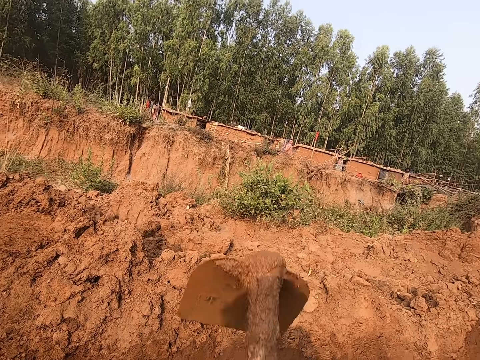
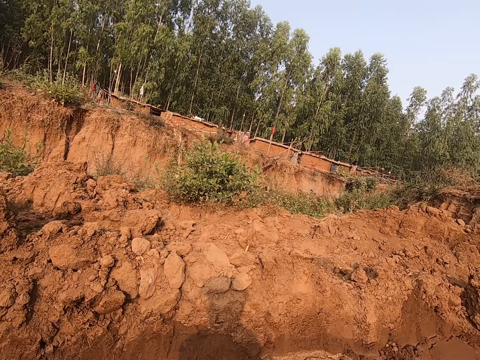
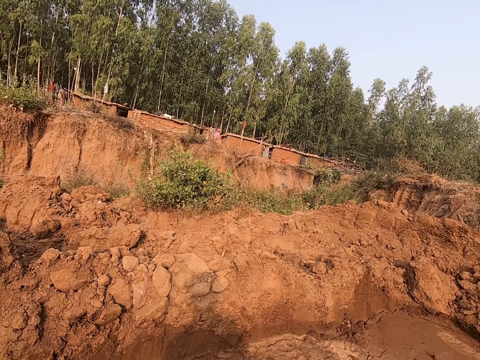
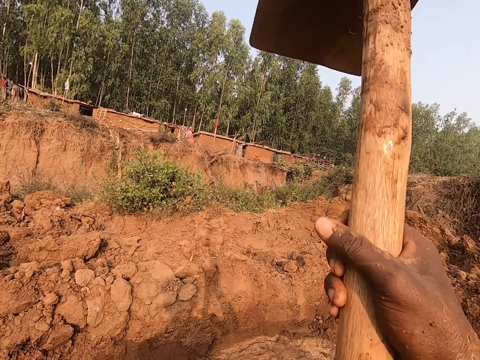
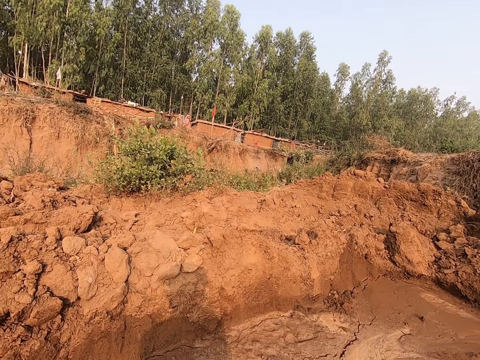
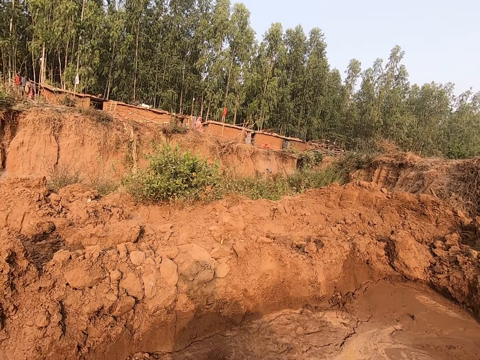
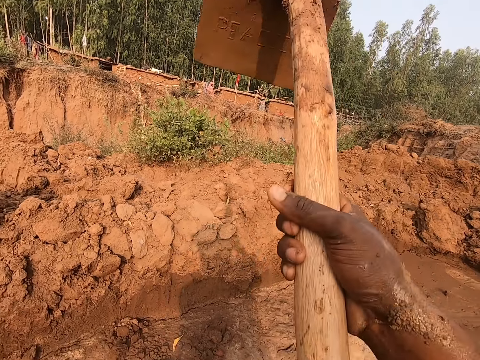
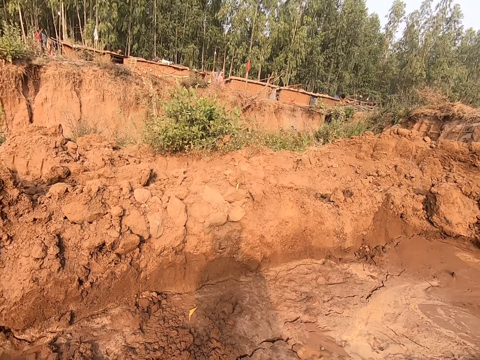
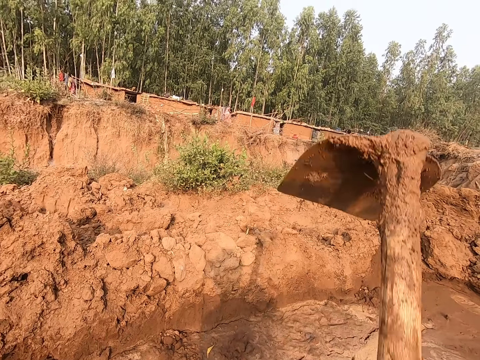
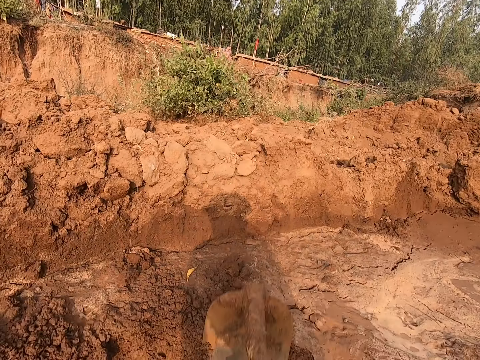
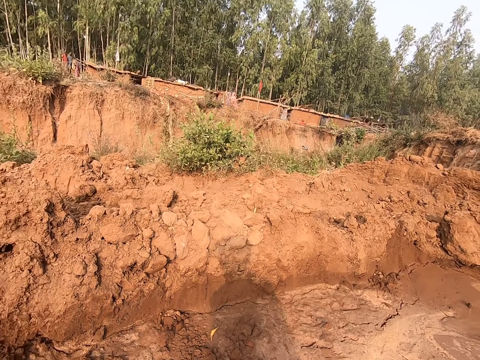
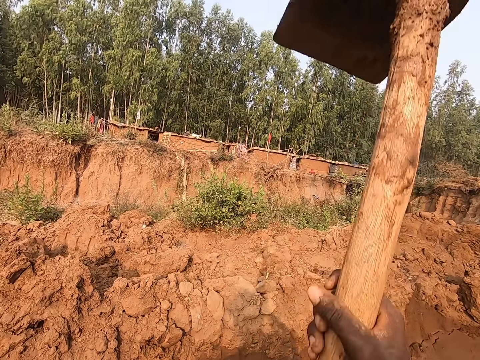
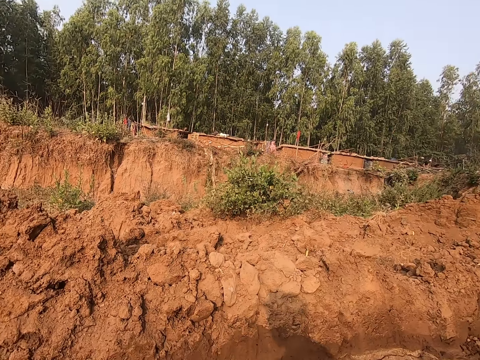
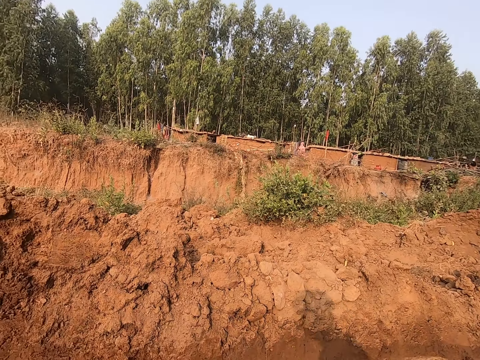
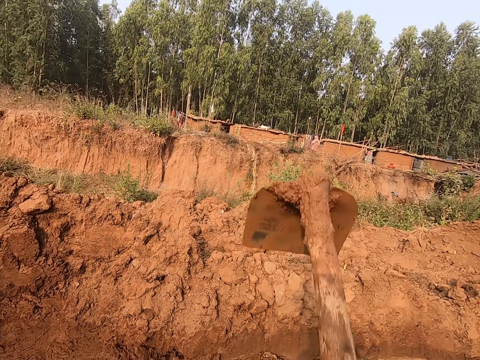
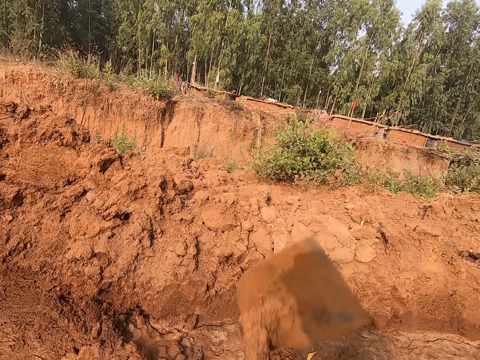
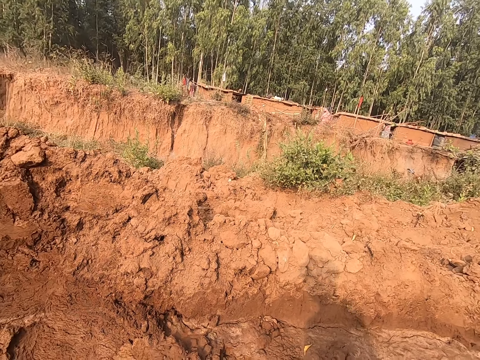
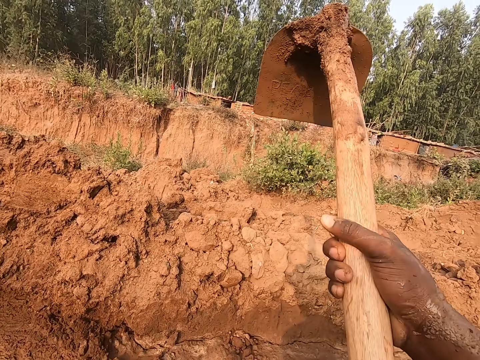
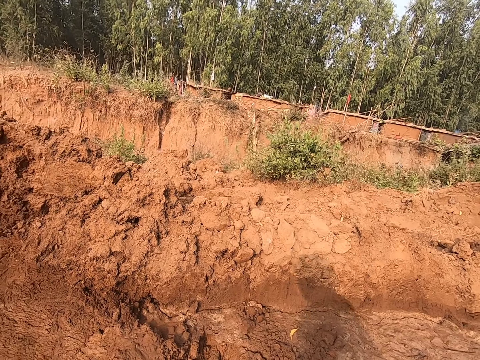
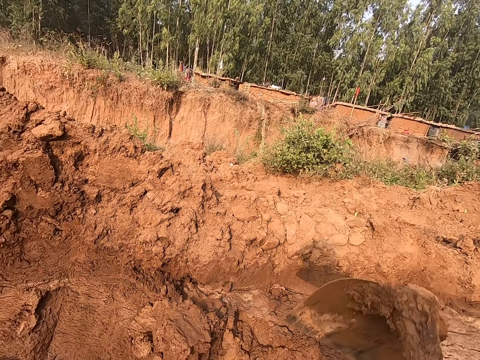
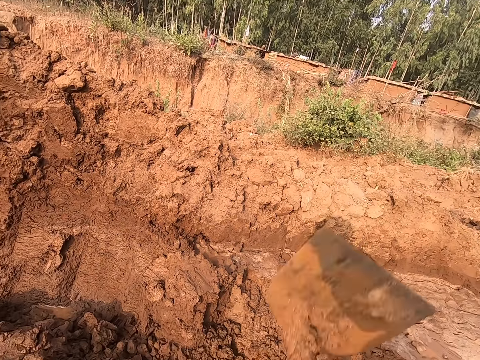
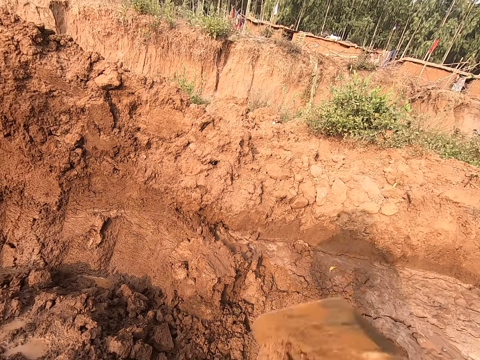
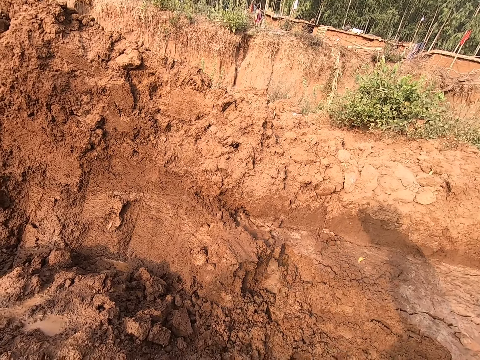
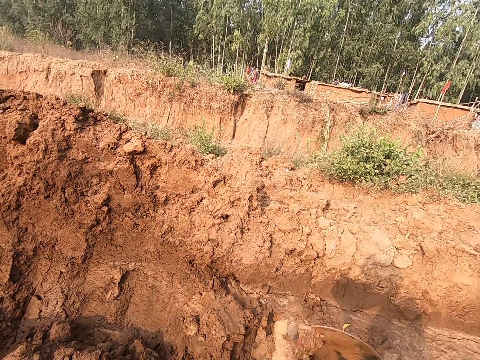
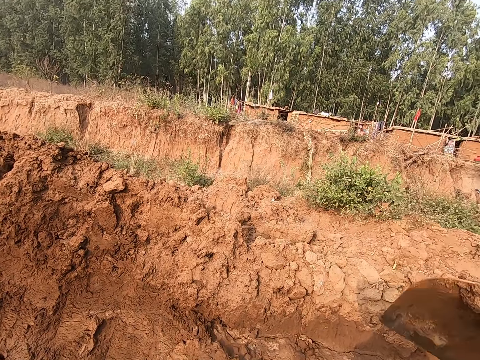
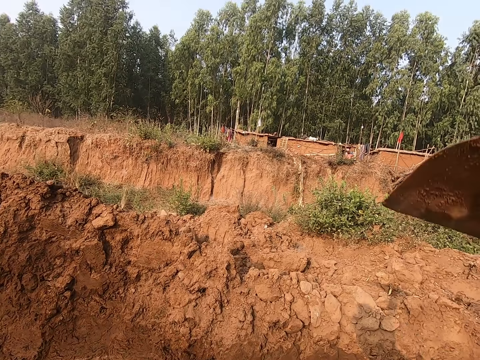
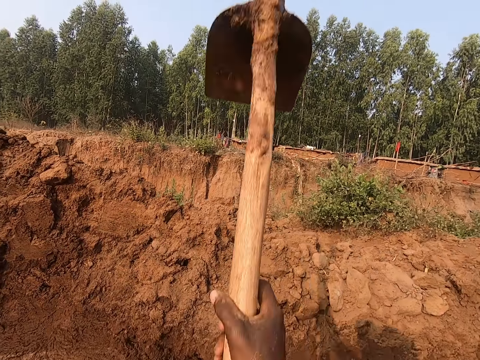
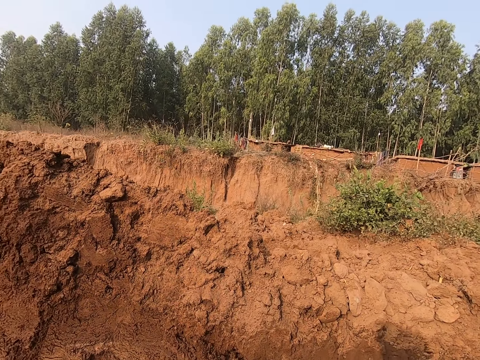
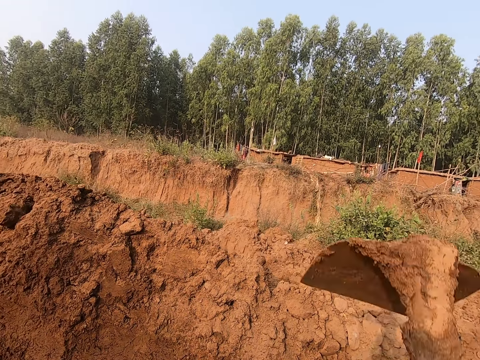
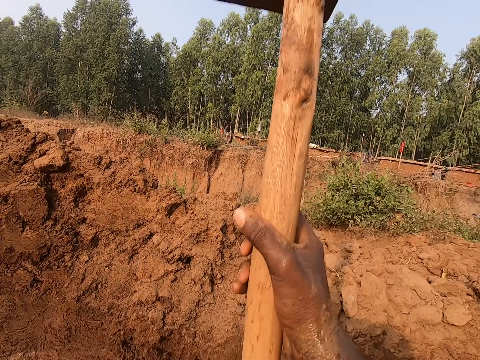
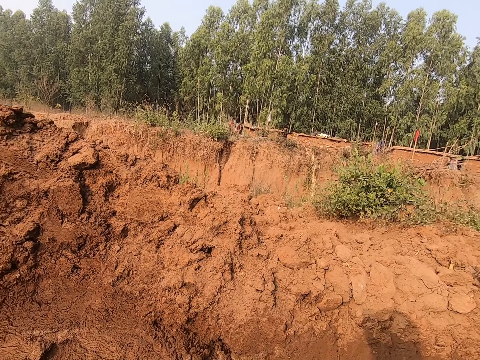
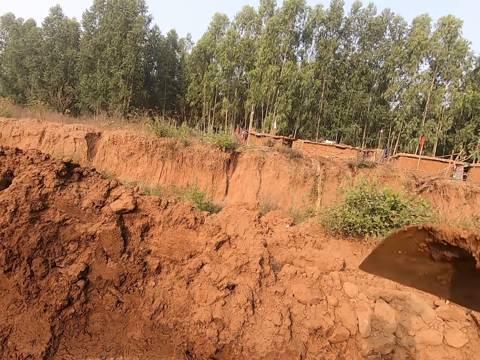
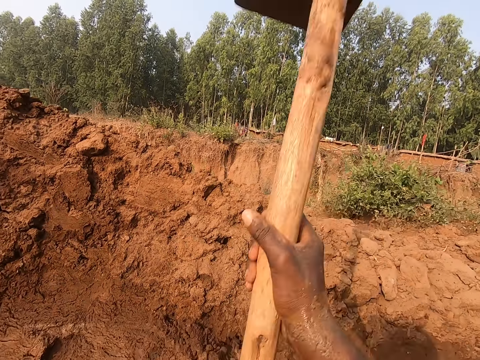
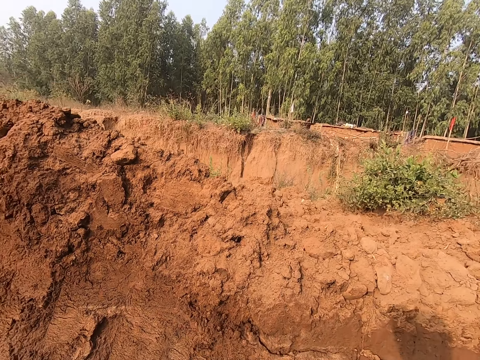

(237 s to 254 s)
The camera wearer hits the pile of clay with the hoe in his right hand. He disintegrates the pile of clay with the hoe in his right hand.

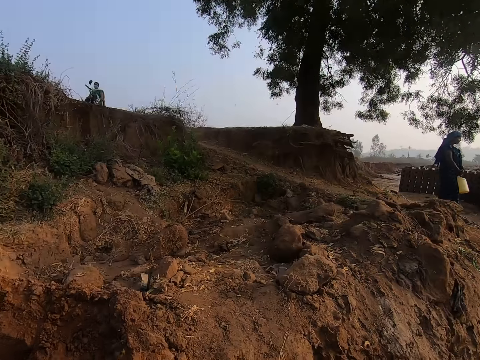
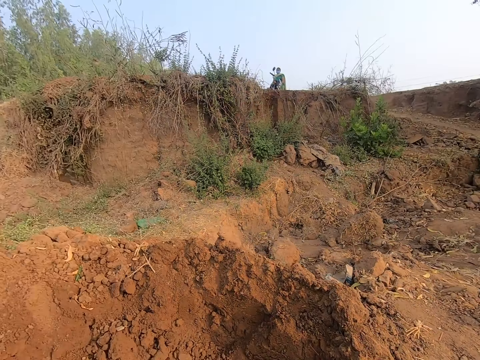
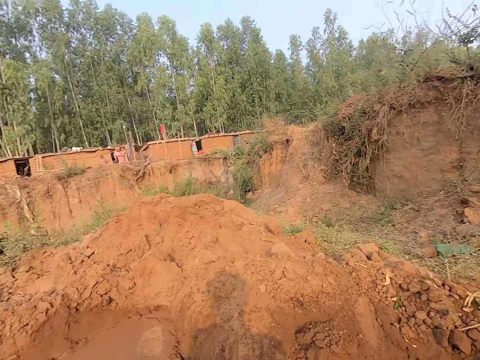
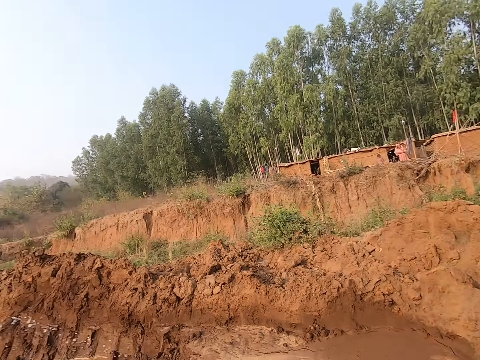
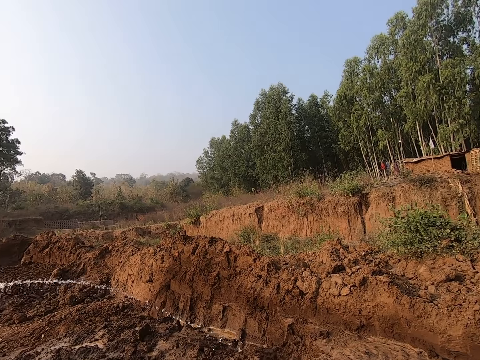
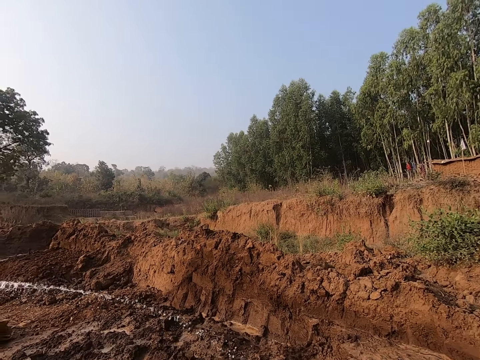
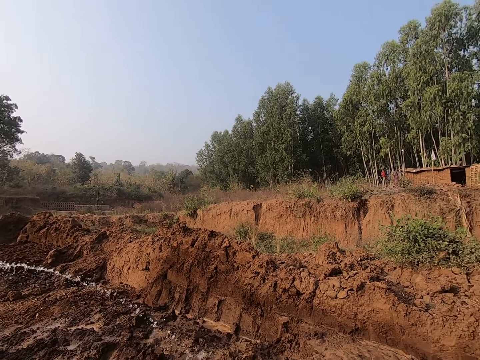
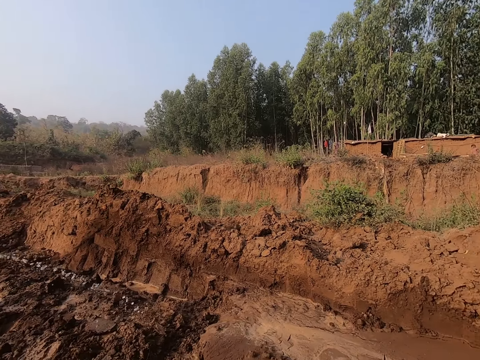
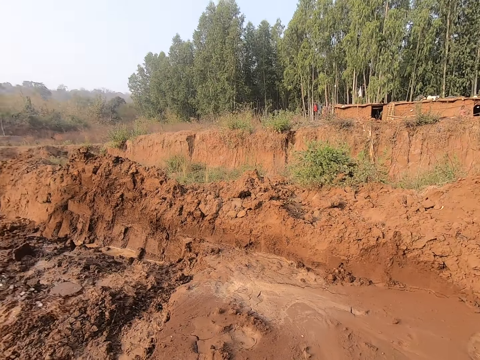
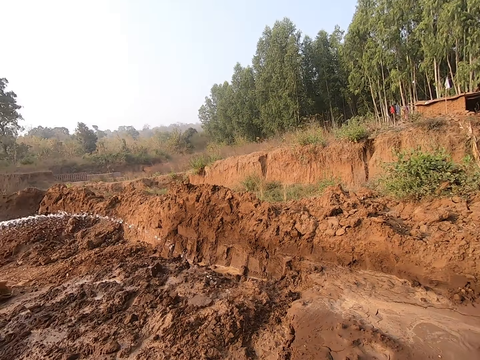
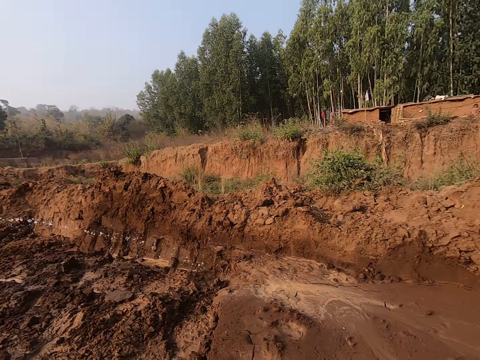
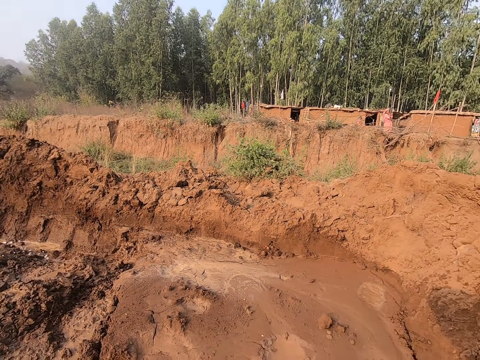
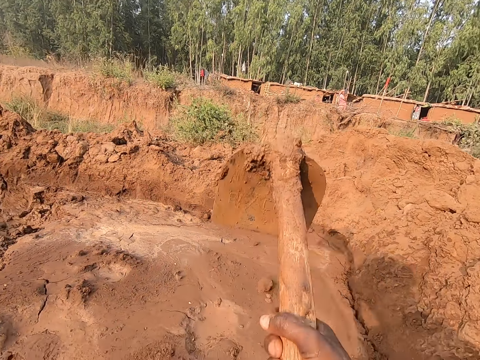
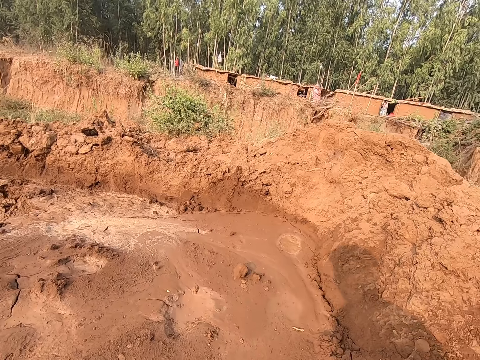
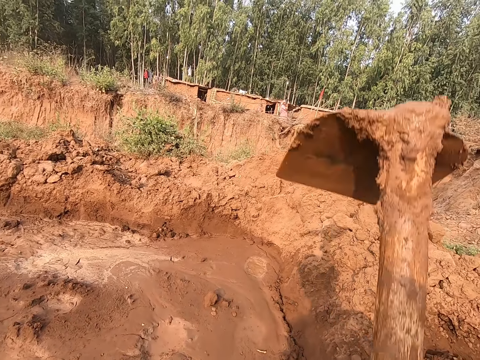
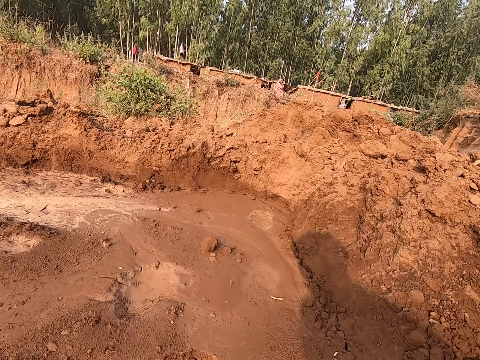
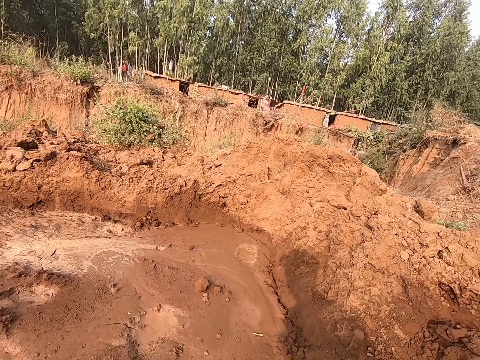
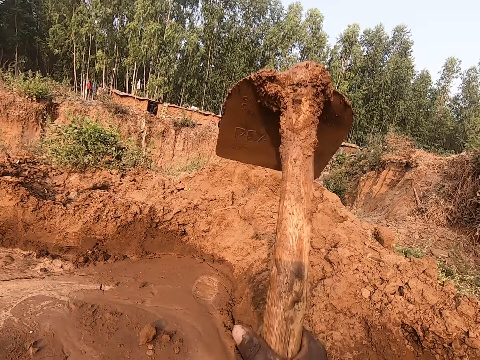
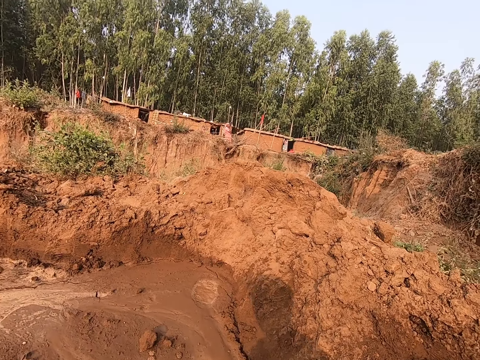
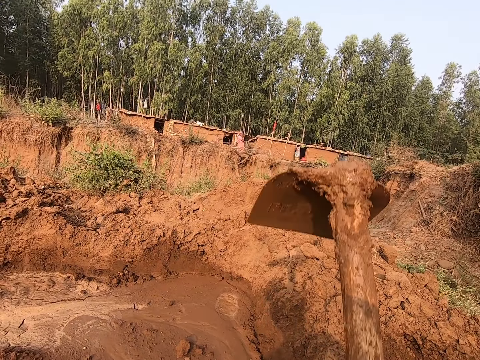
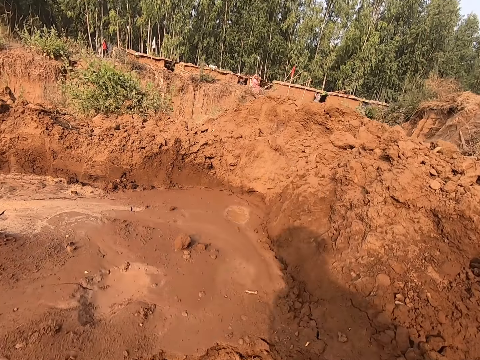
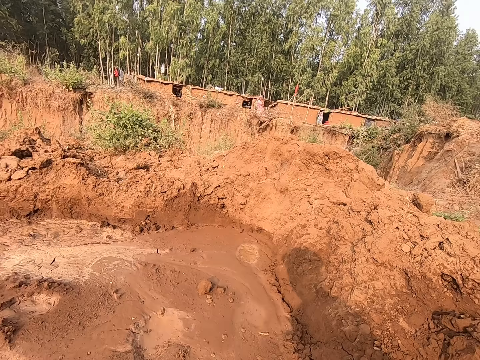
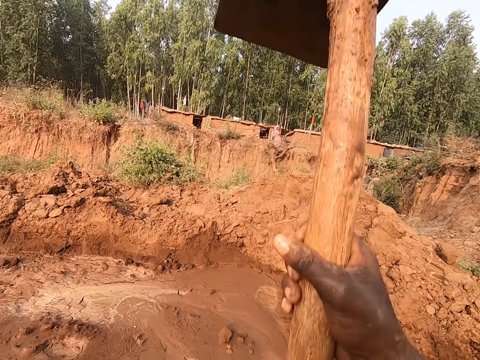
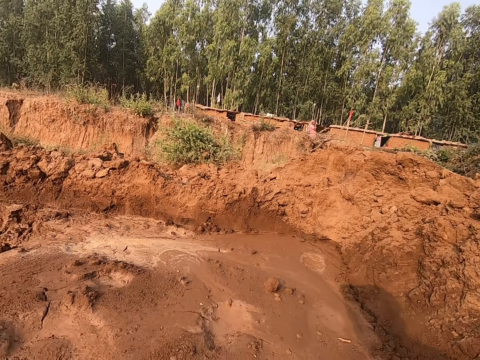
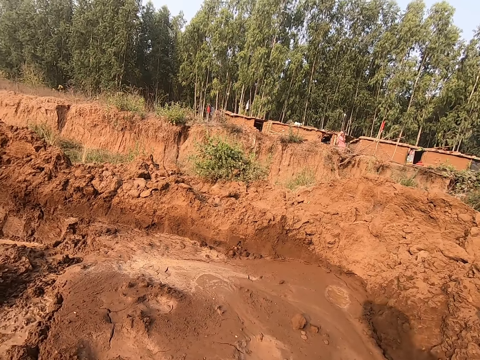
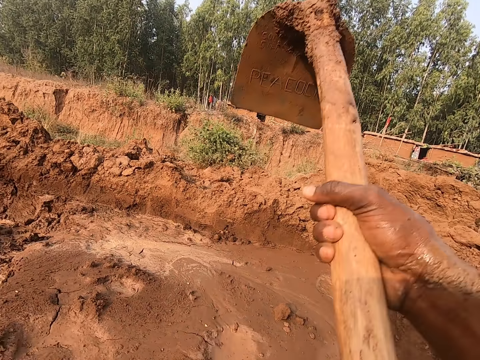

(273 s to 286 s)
The camera wearer looks around. He disintegrates the pile of clay with the hoe in his right hand. He digs the mud with the hoe.
